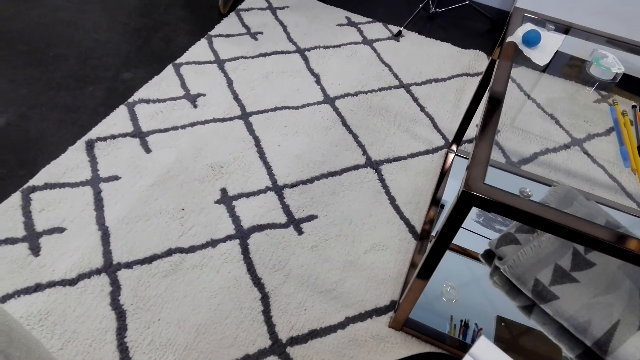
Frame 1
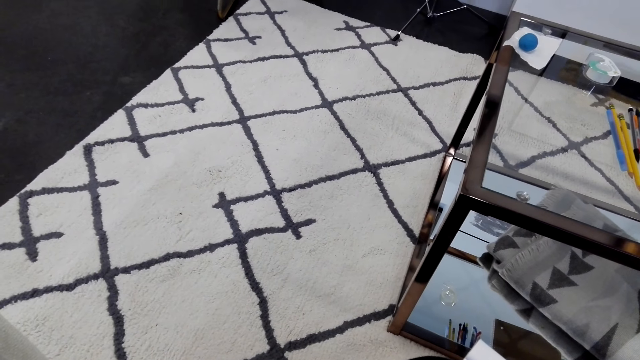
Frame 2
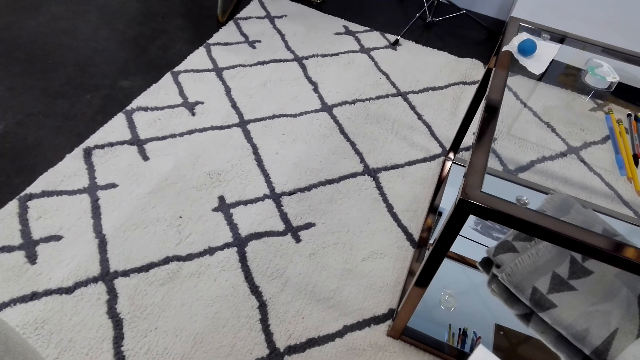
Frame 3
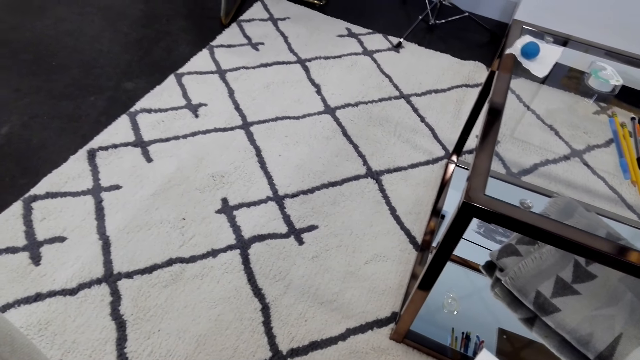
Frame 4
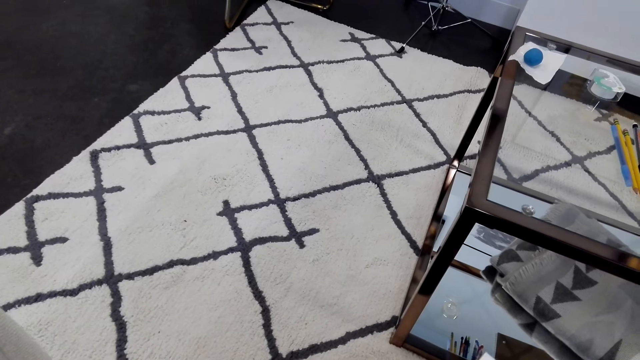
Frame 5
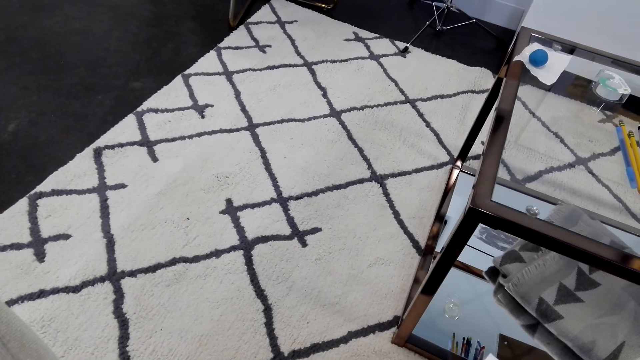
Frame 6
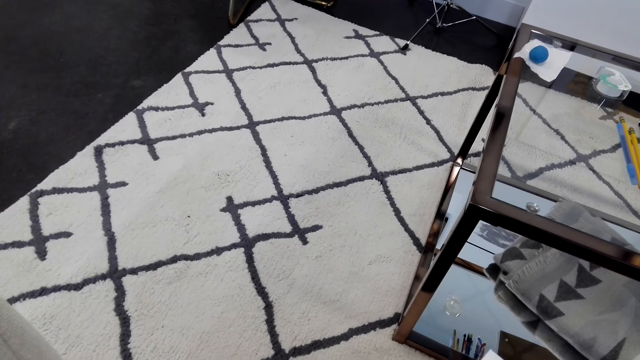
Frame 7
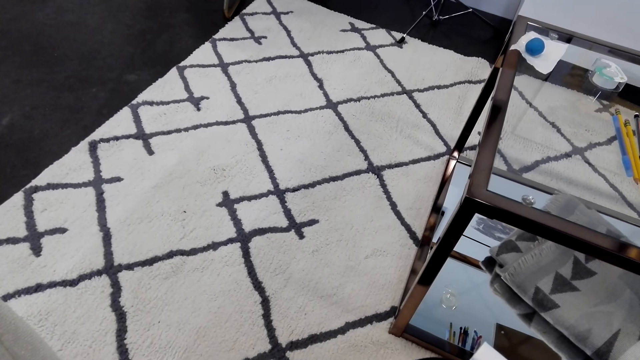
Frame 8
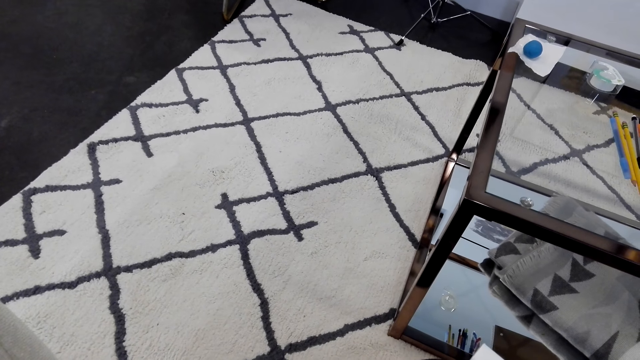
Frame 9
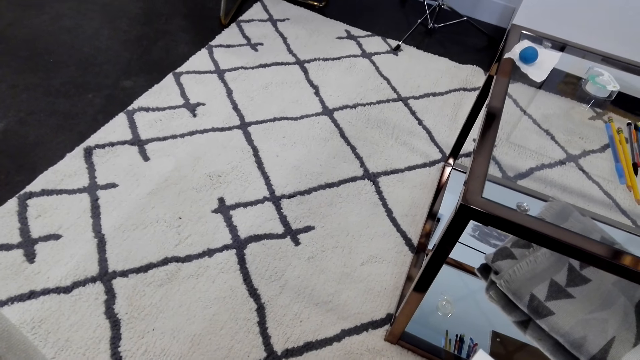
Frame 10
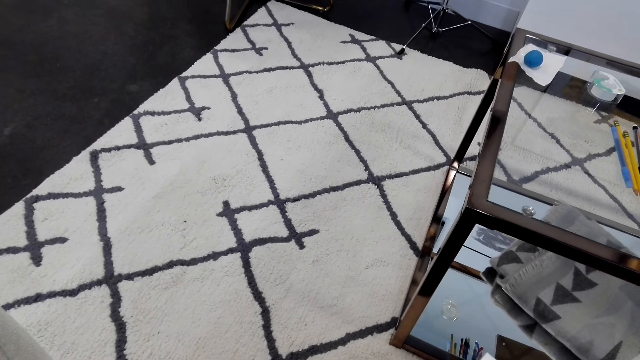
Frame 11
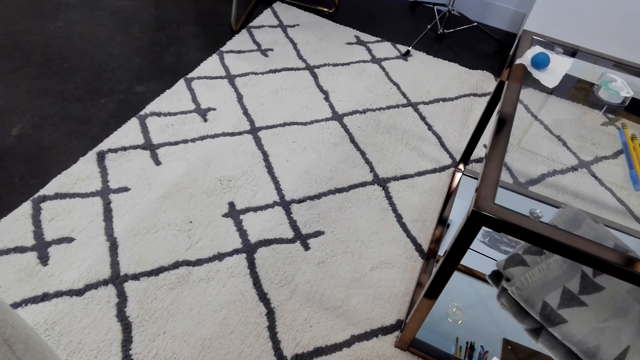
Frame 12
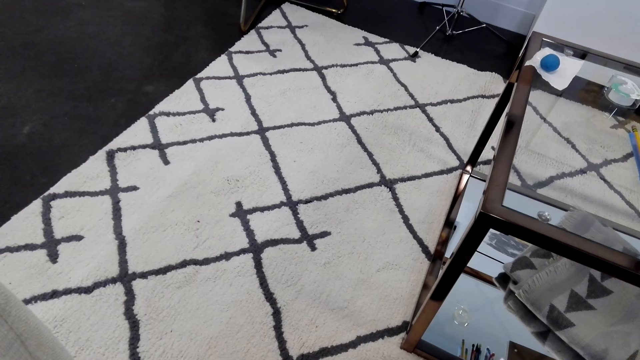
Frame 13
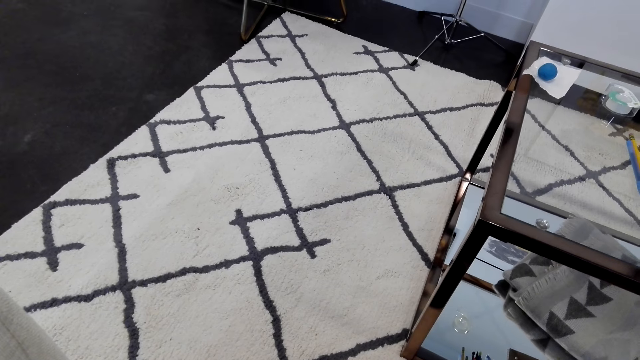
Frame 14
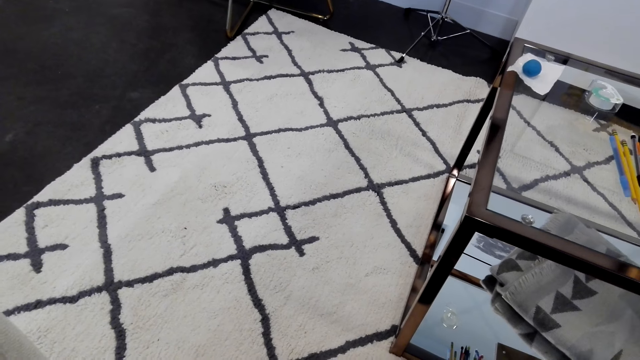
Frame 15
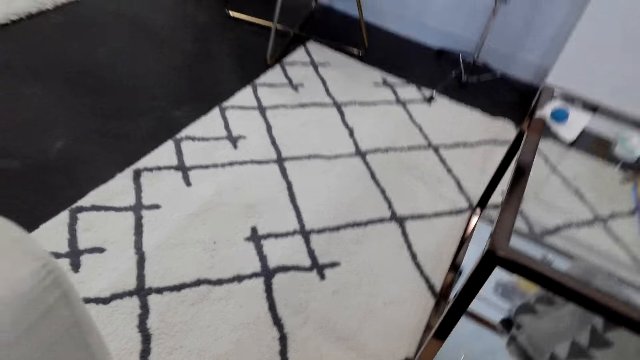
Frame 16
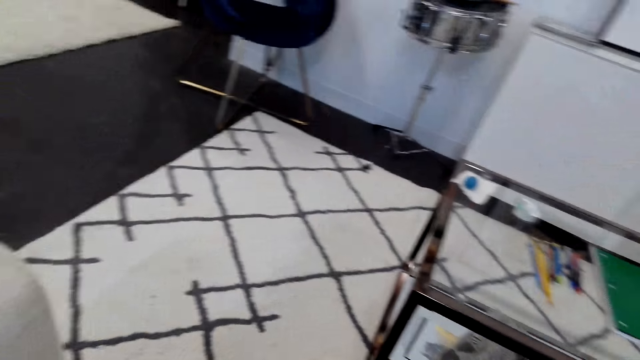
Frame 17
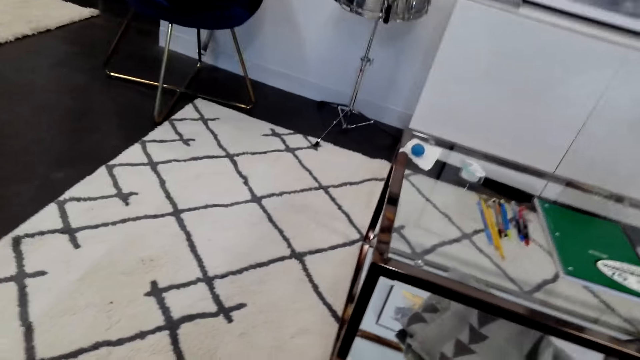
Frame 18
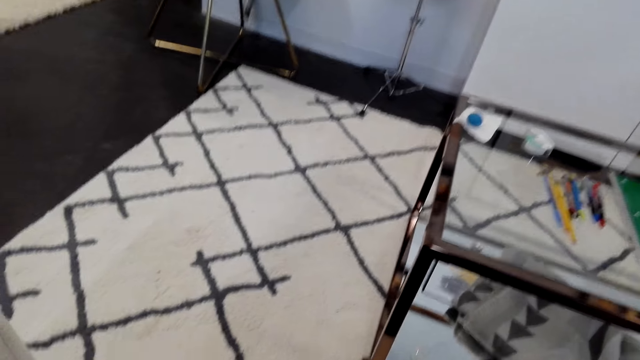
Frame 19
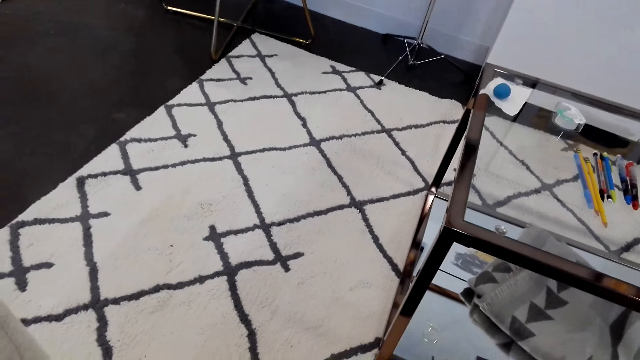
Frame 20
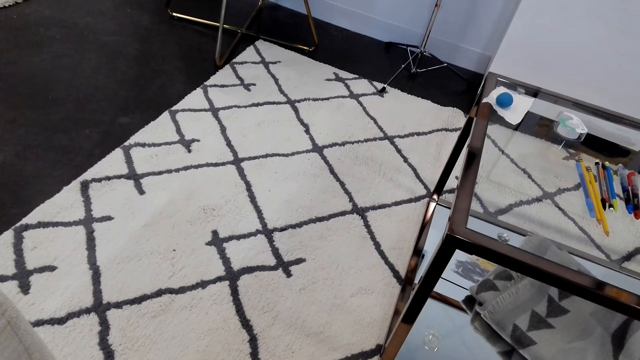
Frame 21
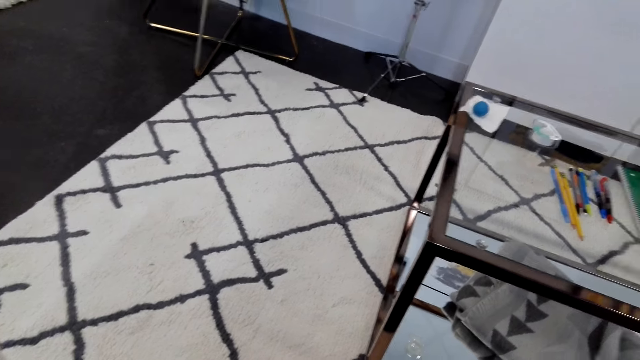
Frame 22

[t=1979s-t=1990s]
The camera wearer looks around.

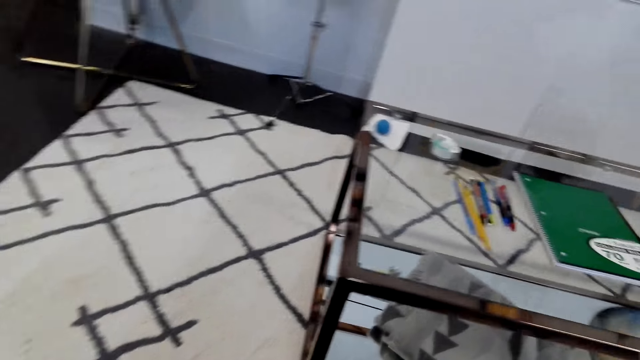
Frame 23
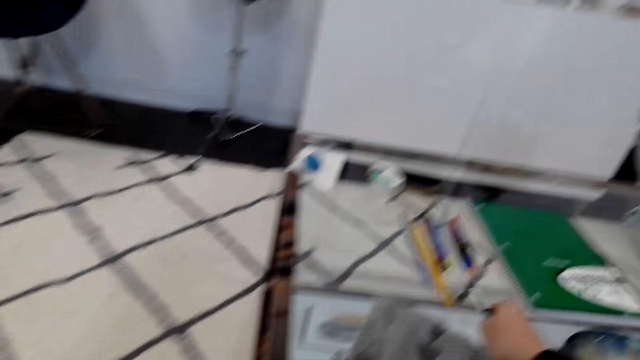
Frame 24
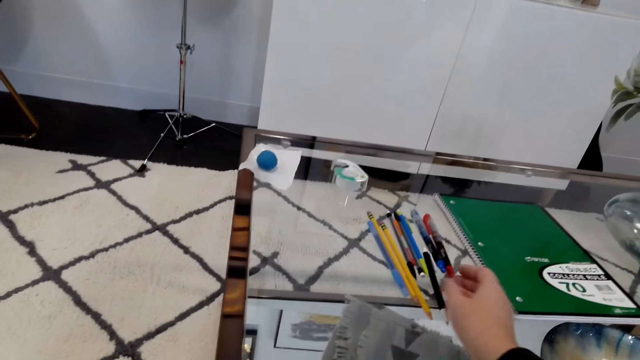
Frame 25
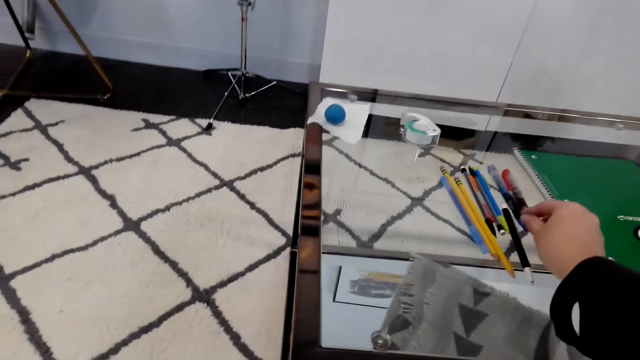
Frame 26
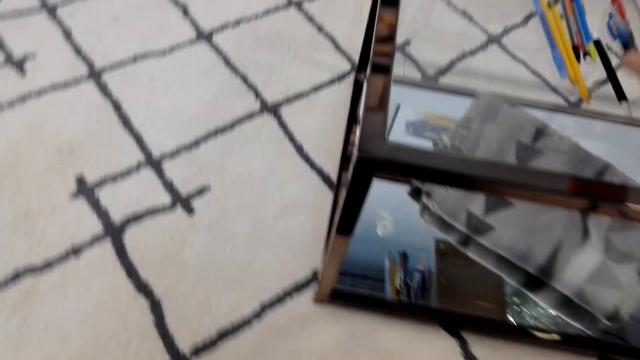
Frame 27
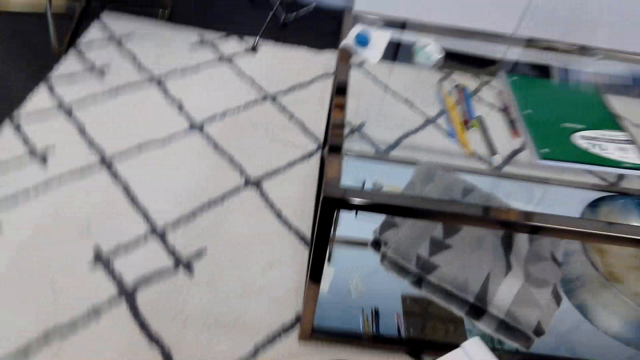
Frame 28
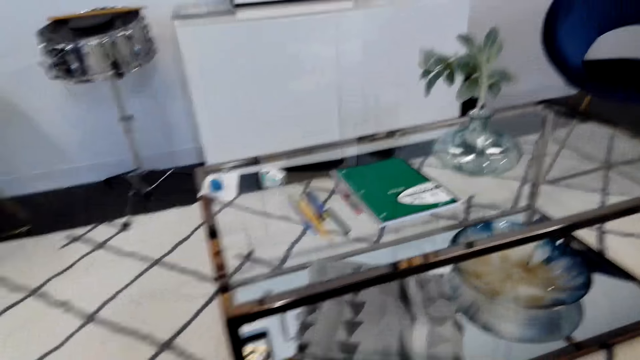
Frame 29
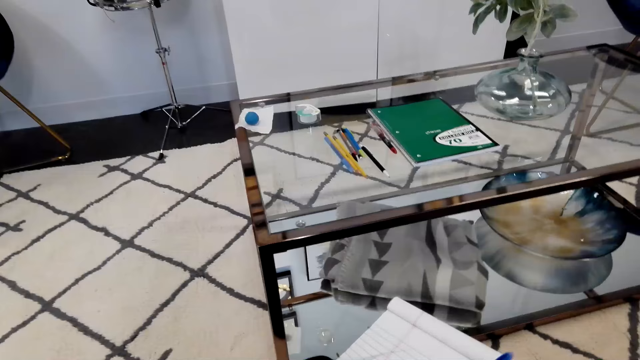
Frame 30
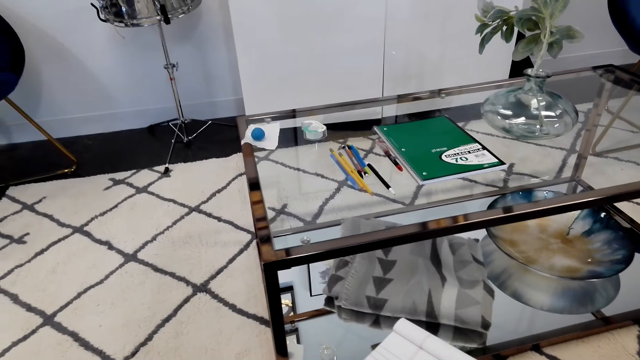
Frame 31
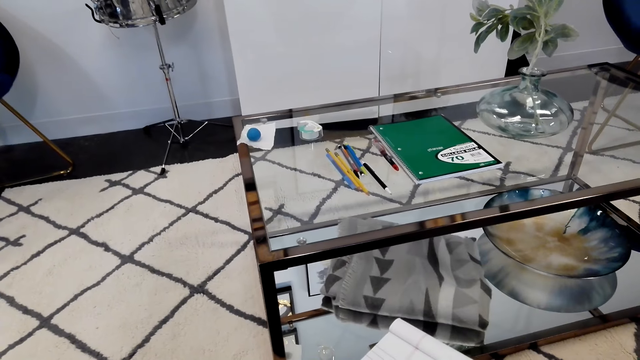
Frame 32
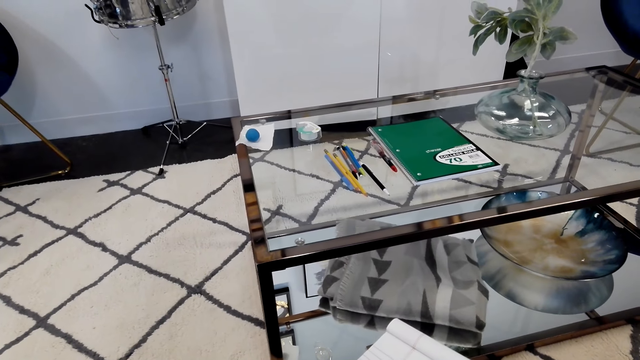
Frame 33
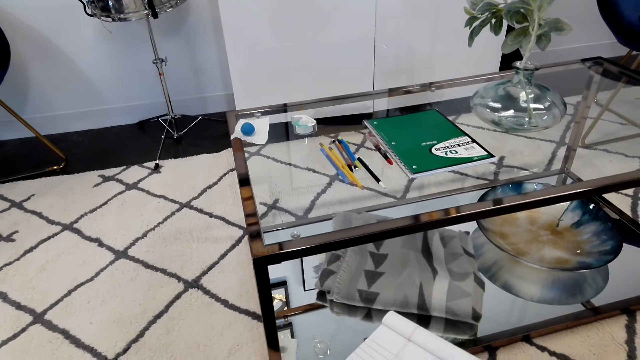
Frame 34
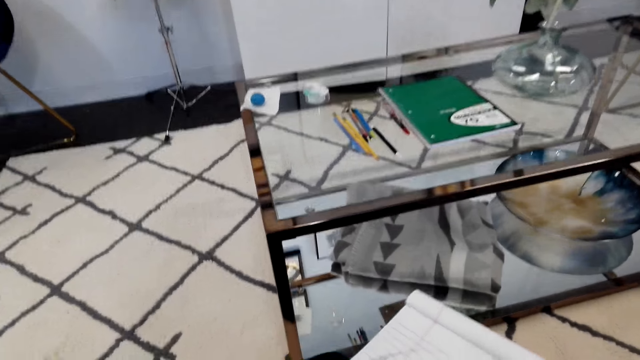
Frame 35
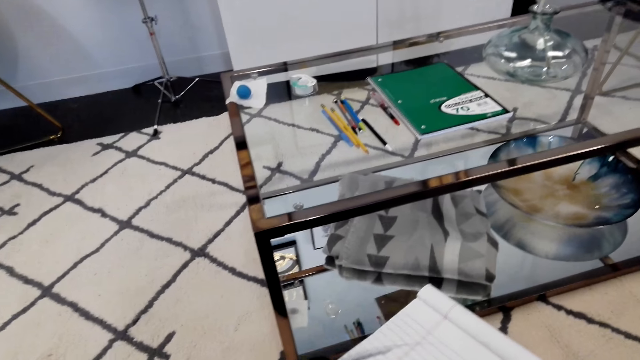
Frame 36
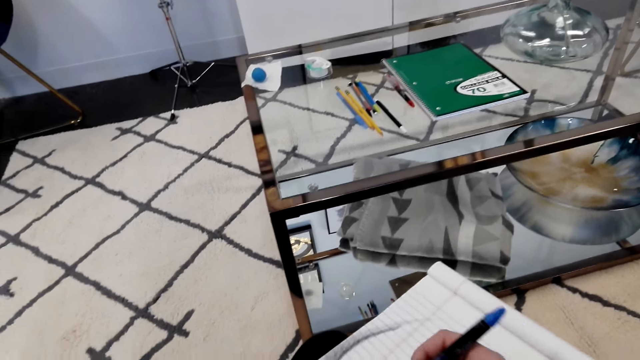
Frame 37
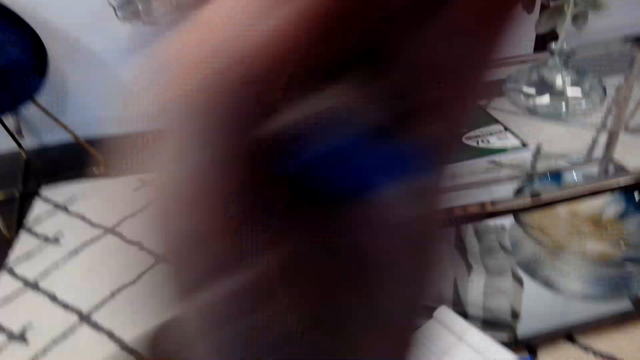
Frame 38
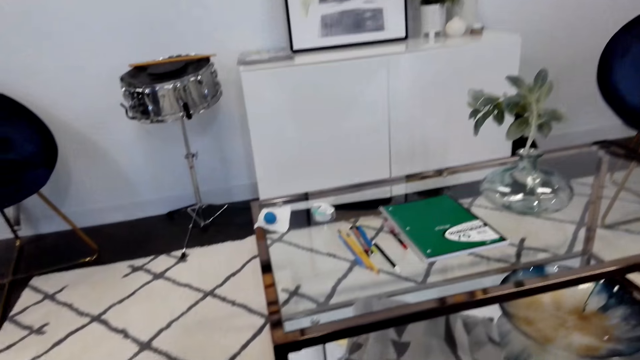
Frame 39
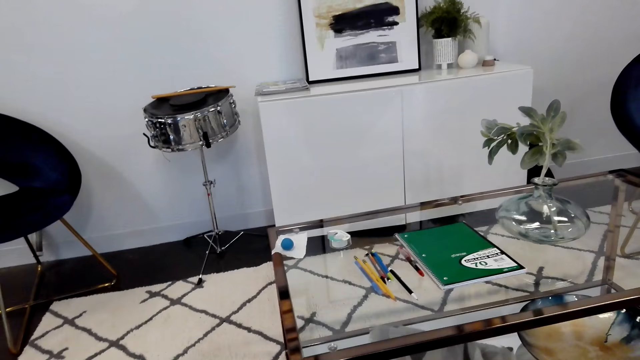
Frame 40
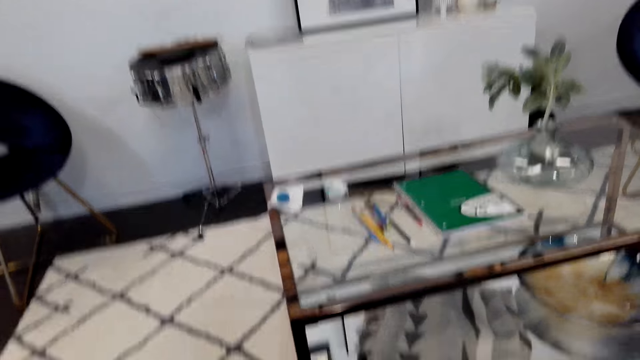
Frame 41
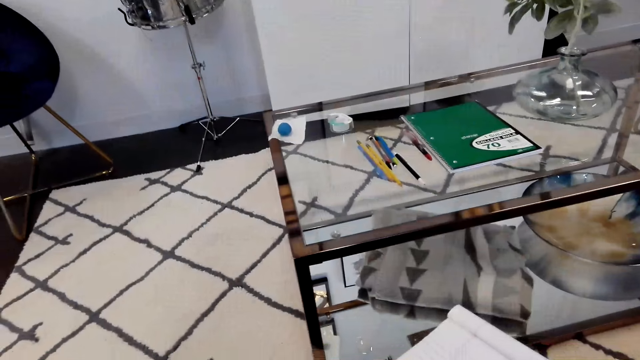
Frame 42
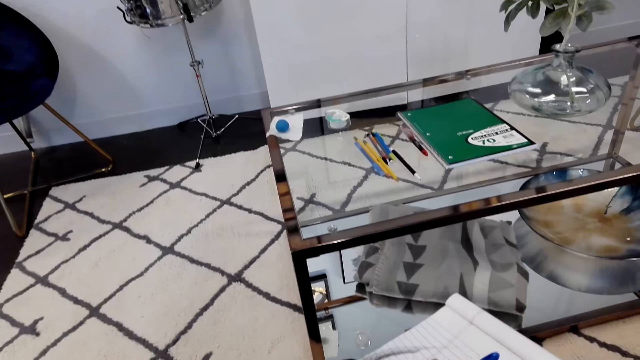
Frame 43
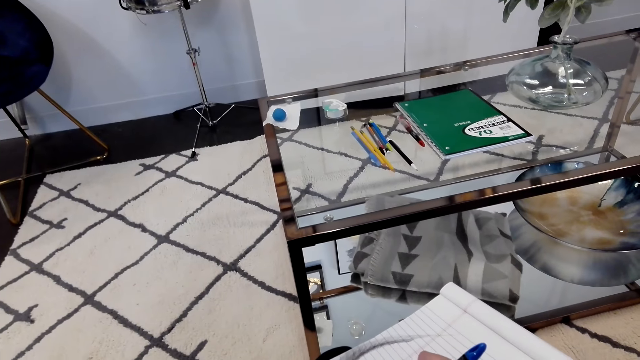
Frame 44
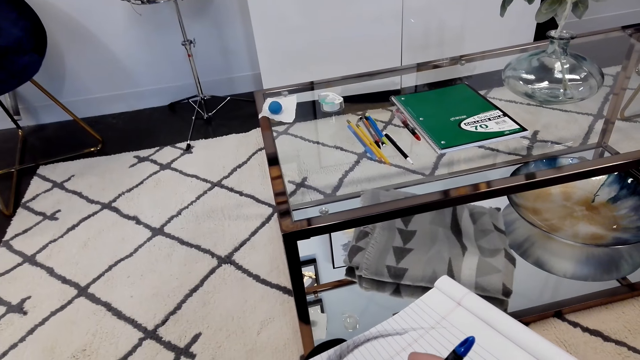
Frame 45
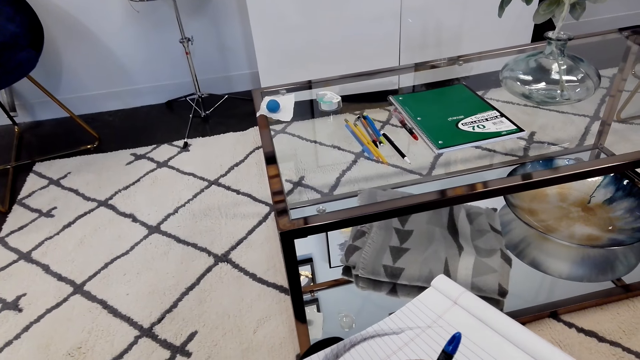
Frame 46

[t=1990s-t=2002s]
The camera wearer puts a pen on the table. They pick up the pen from the table. They stare around the room. They hold a book. They draw a sketch.
